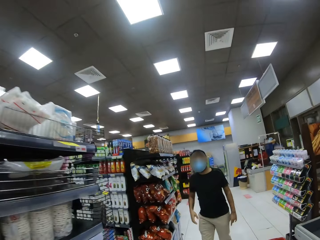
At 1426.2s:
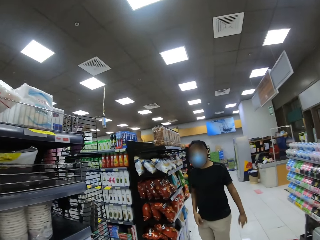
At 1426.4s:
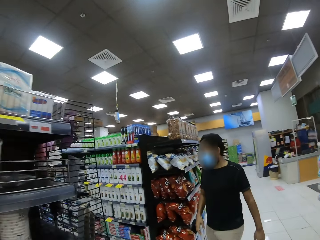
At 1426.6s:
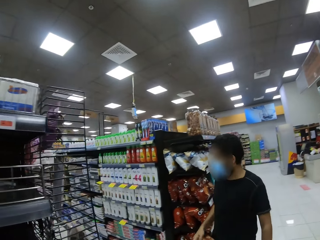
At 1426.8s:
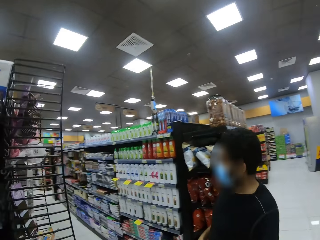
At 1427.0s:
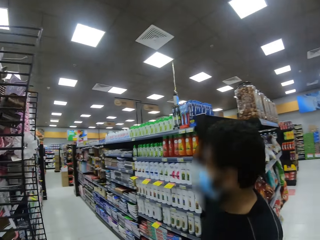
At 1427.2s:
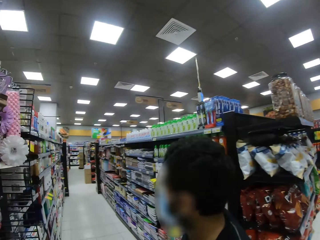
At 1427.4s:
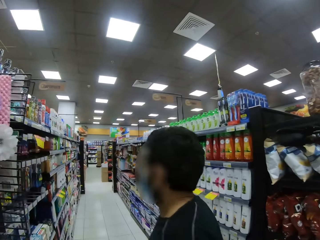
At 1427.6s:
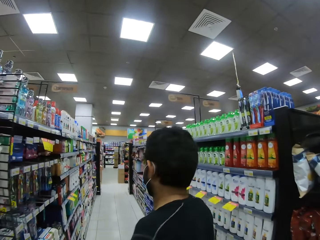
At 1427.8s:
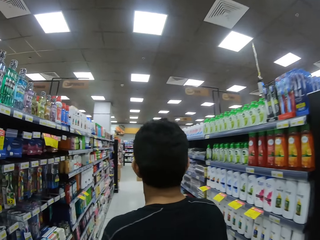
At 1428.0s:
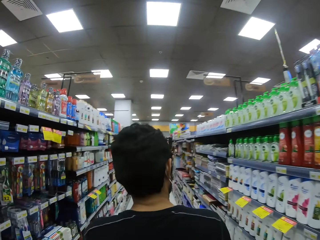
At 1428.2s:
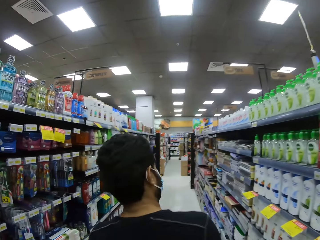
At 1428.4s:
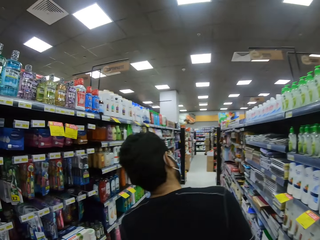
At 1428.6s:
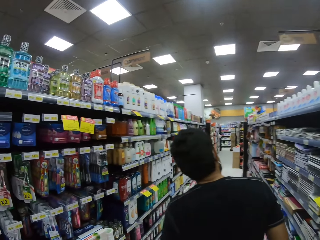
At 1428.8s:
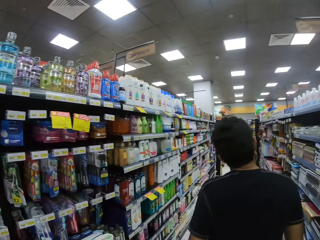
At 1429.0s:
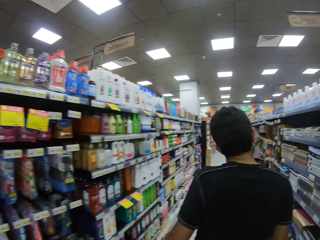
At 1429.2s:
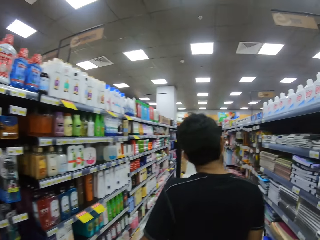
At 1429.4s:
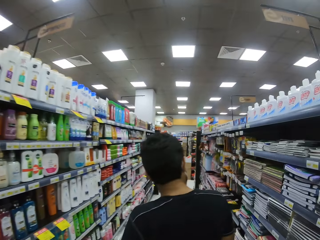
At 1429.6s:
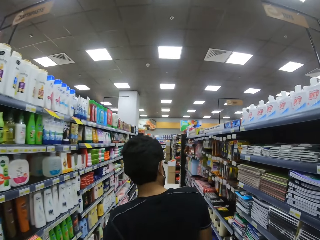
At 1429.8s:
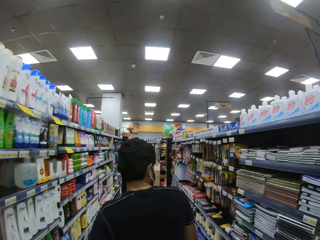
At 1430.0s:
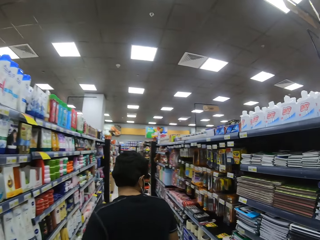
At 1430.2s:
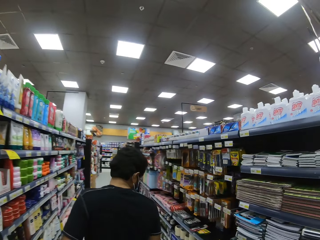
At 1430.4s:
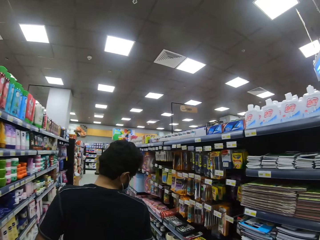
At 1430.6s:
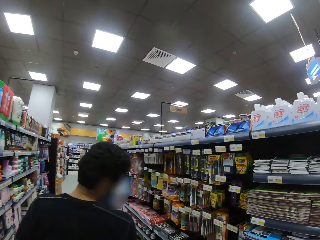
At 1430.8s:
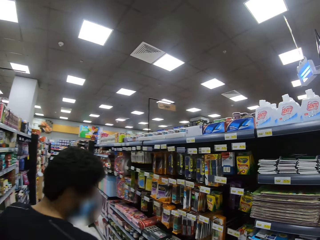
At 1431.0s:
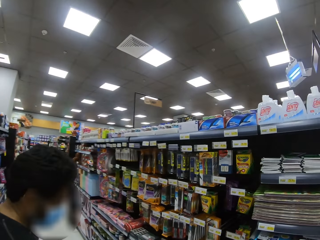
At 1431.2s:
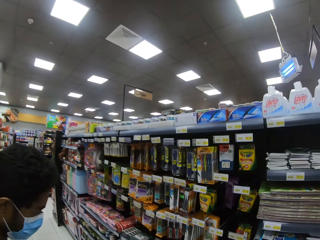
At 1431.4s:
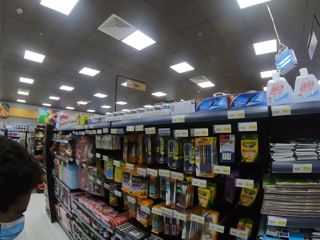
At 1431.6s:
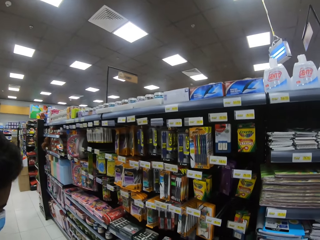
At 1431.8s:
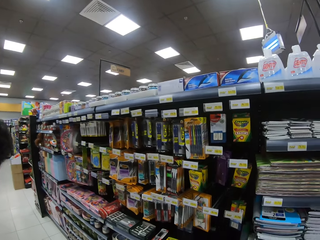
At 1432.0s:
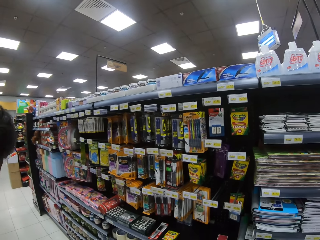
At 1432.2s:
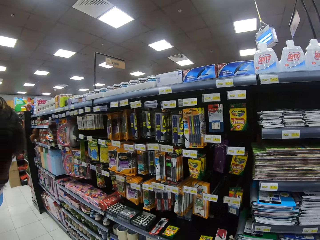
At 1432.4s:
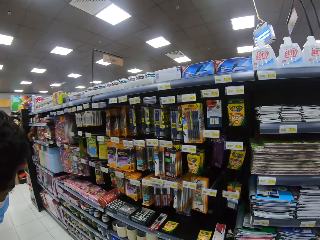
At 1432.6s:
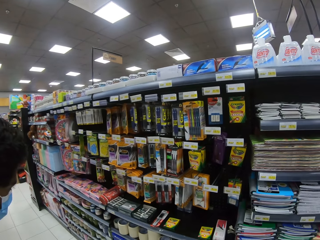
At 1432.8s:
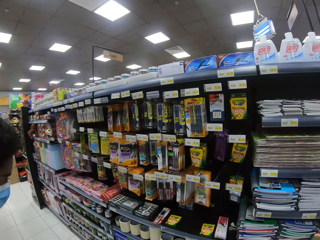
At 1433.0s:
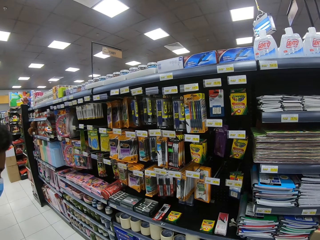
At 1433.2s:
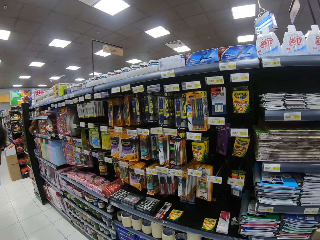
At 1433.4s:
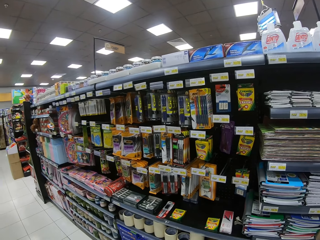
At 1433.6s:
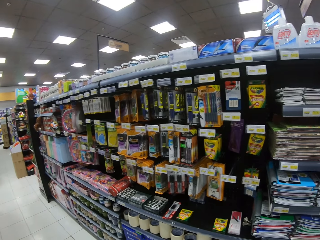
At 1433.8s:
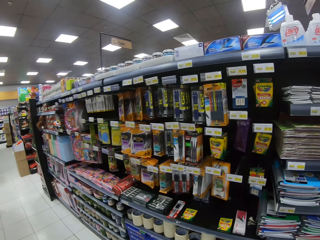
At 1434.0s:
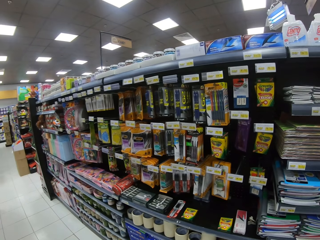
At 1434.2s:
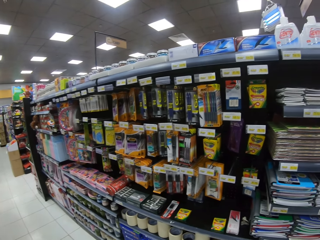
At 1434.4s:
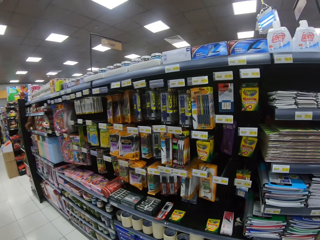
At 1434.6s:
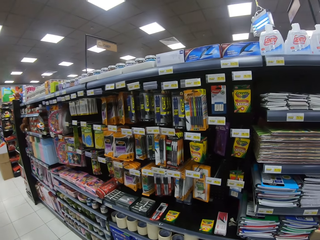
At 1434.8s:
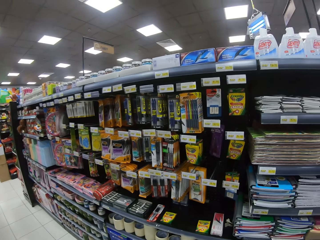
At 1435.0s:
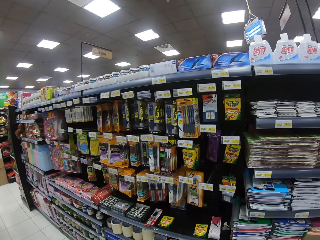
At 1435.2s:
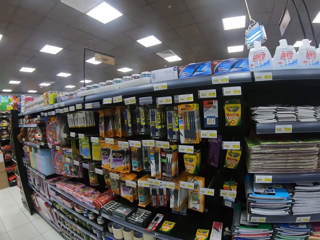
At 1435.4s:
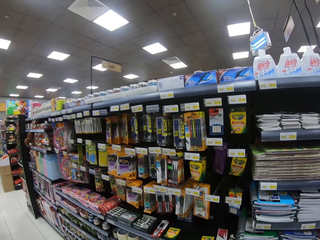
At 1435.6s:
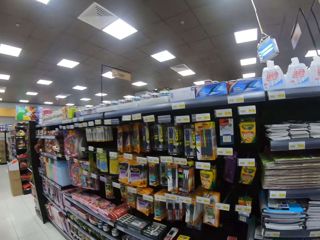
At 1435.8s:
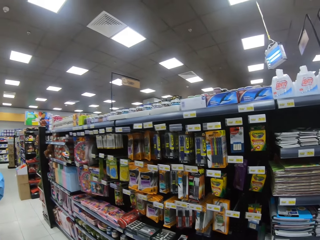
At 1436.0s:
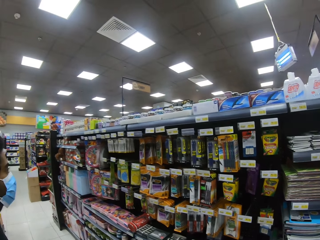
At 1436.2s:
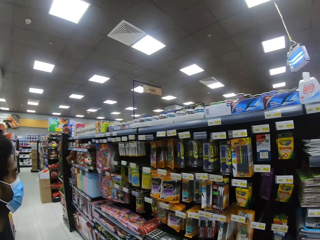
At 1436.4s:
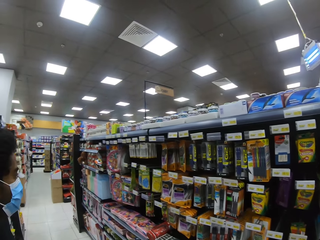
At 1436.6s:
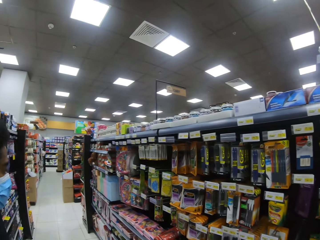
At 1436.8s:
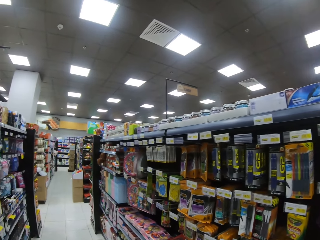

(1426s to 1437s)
The camera wearer walks towards a person. They turn left. They walk on the corridor. They stop. They look at the pens.

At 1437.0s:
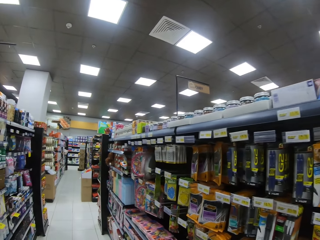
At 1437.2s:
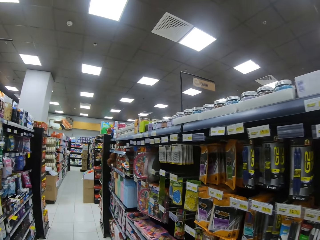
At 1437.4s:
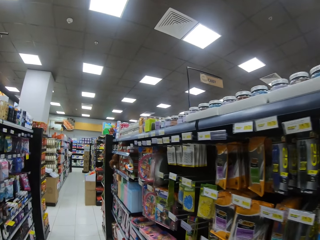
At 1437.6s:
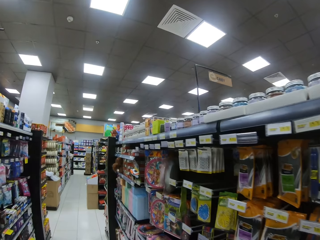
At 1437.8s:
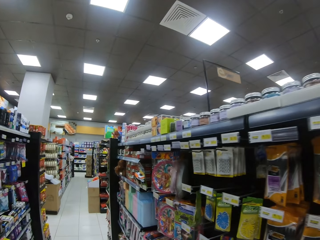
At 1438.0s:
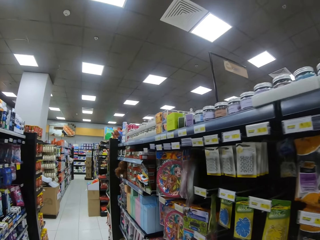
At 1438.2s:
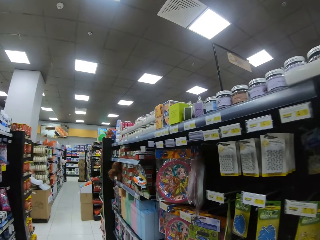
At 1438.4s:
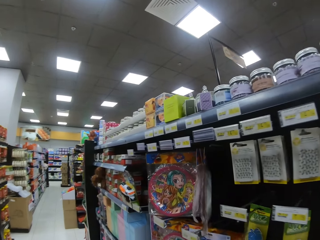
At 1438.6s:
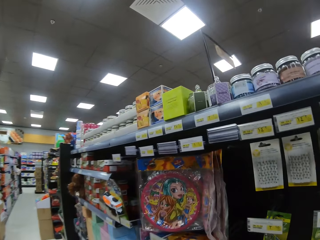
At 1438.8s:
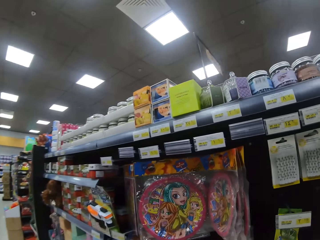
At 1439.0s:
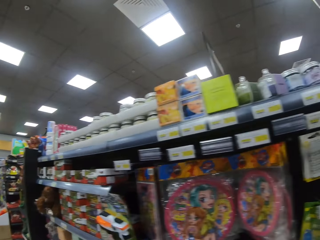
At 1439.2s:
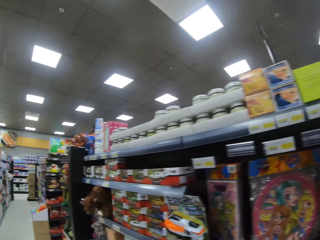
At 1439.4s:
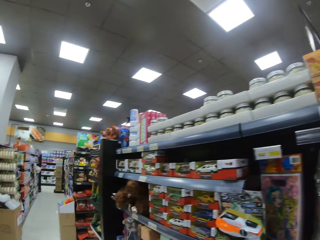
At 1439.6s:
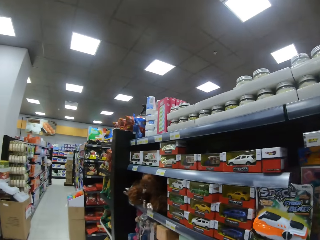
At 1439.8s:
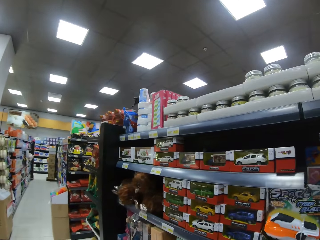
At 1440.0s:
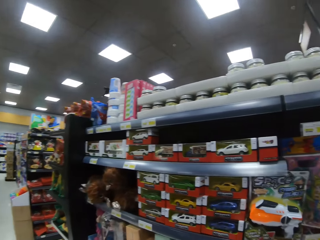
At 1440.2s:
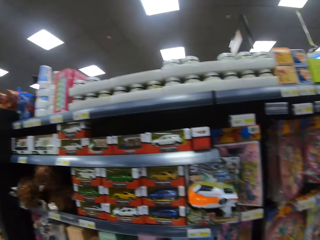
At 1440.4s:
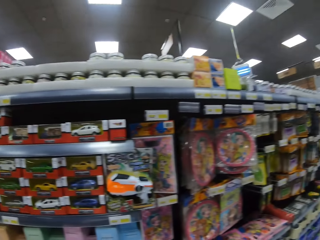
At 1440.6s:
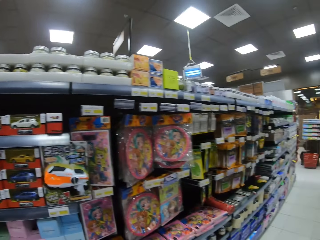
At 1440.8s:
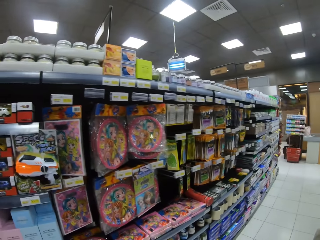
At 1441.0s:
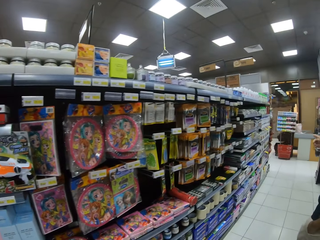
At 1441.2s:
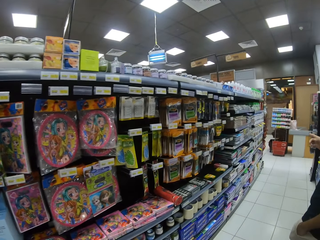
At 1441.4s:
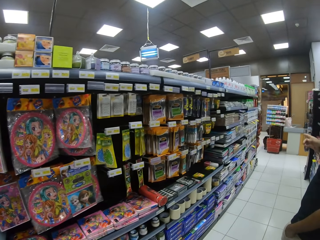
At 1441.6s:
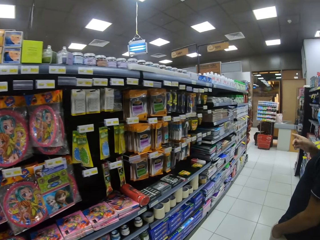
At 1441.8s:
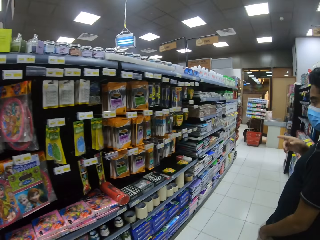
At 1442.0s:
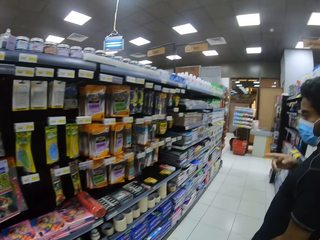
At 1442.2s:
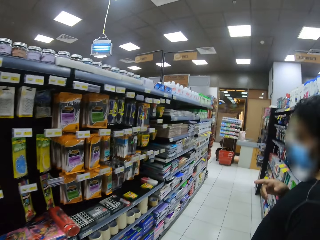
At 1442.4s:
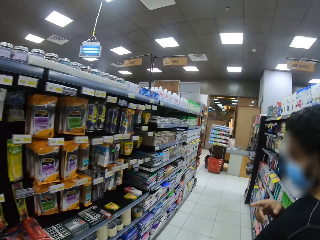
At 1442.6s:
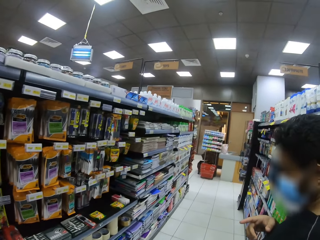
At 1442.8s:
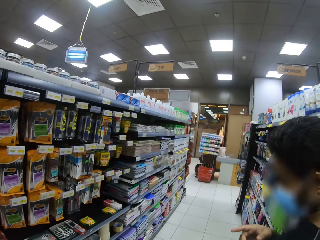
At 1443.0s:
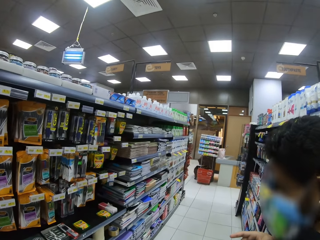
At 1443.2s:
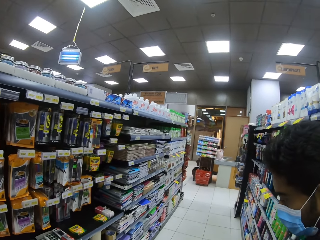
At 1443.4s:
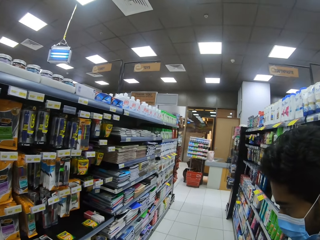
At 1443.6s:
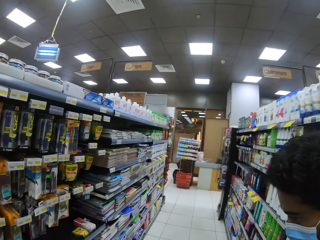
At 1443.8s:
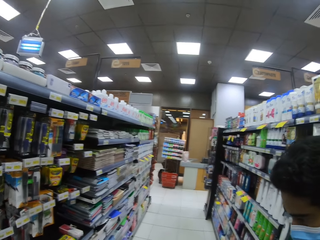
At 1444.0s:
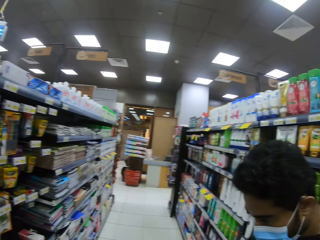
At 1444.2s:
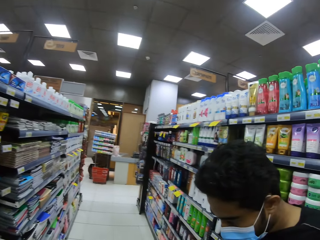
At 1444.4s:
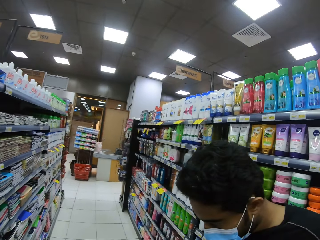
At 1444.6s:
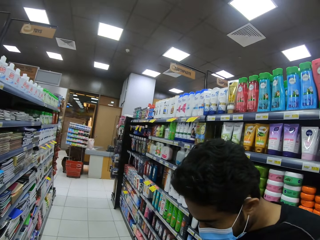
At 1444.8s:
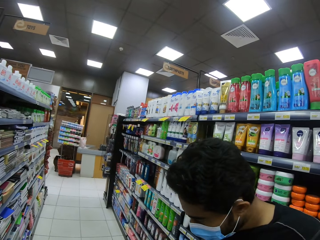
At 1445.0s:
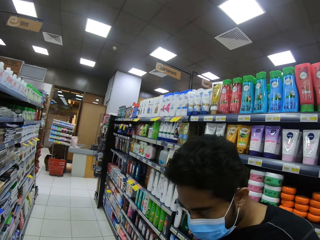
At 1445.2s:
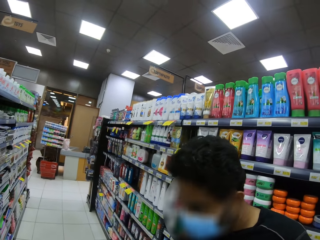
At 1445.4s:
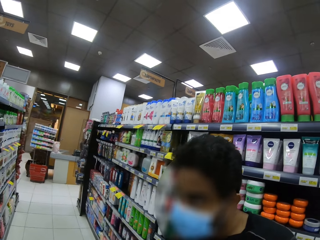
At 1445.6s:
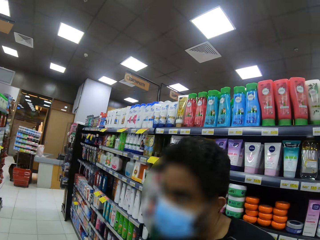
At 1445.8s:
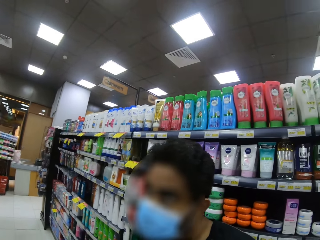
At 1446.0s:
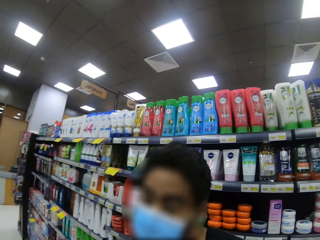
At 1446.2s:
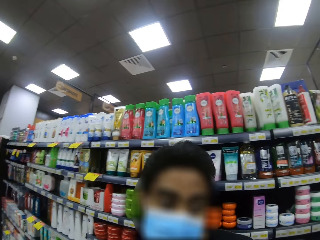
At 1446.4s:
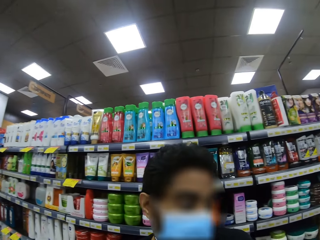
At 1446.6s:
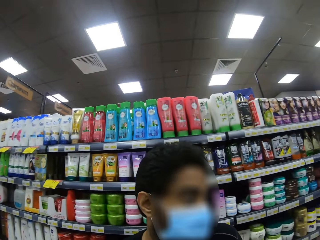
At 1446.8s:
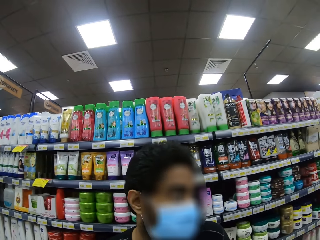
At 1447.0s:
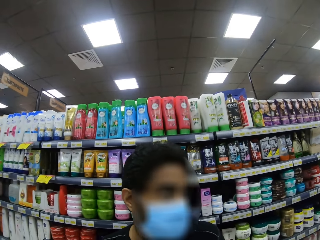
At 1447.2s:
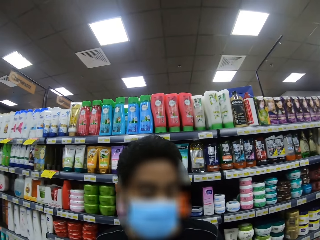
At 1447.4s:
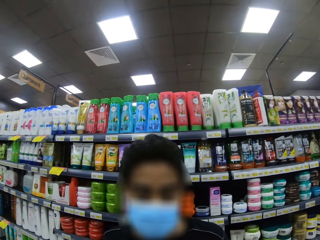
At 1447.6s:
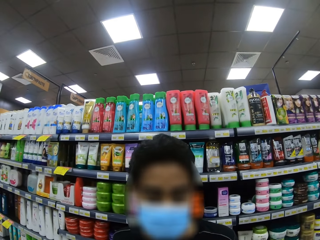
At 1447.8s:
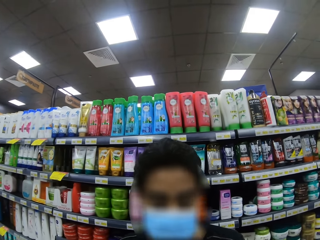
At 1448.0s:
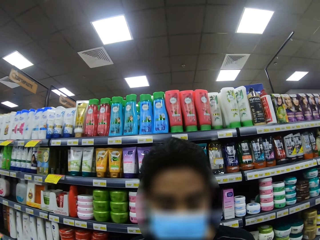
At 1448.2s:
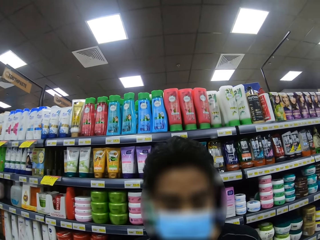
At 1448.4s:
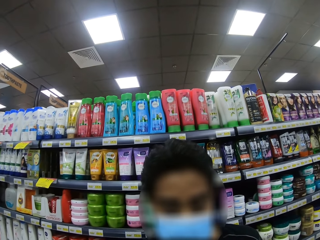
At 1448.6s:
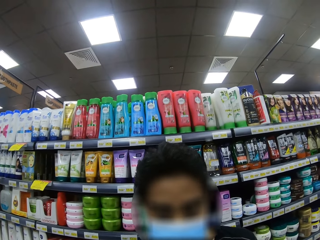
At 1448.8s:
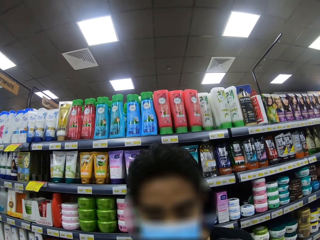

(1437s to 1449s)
The camera wearer moves forward. They look around.
